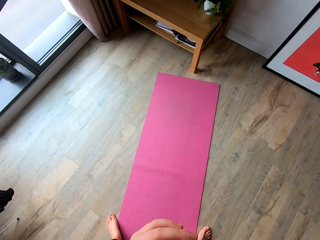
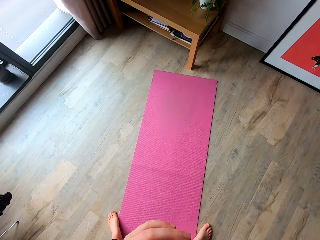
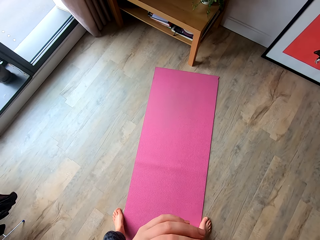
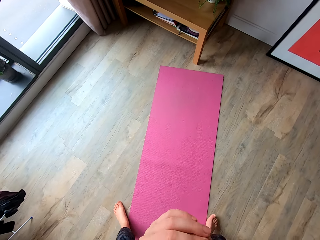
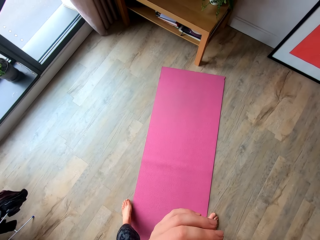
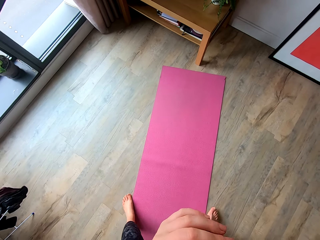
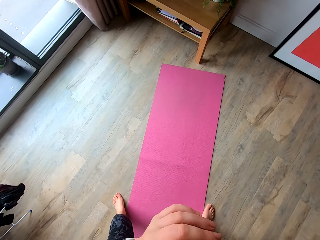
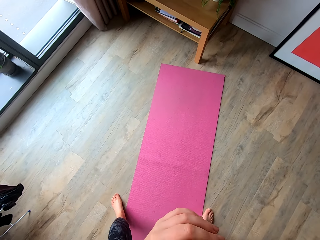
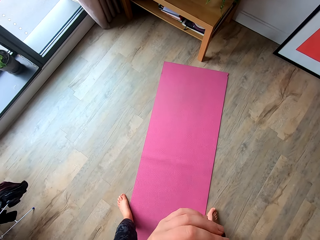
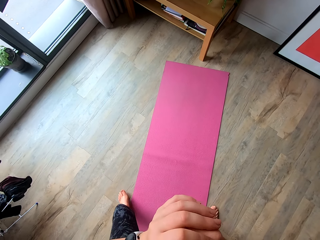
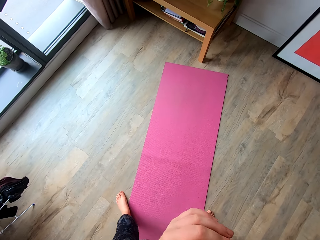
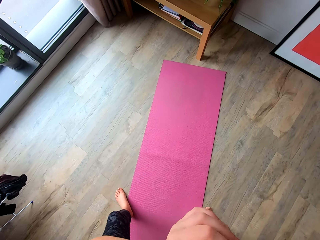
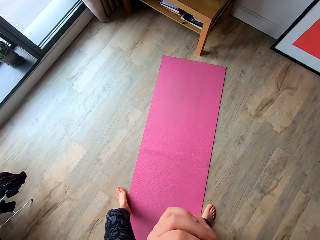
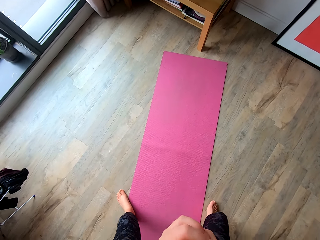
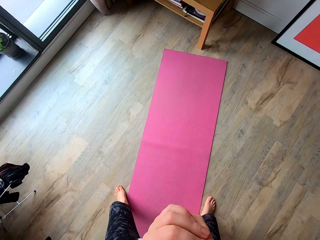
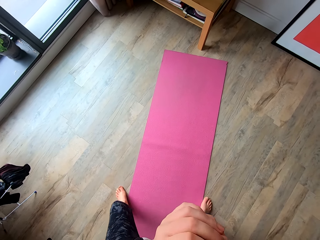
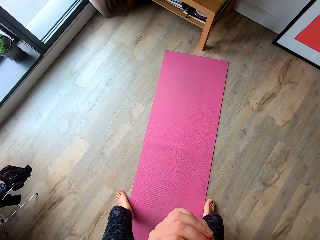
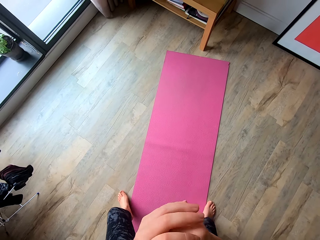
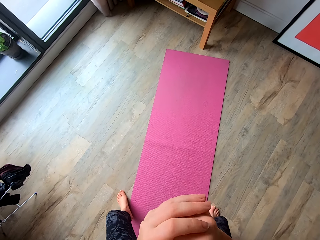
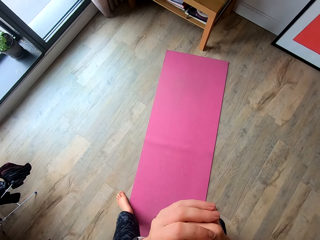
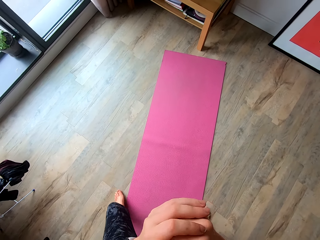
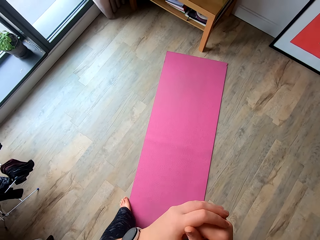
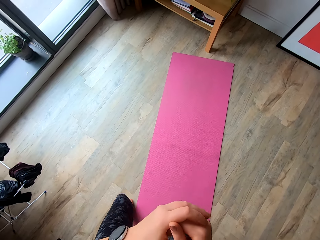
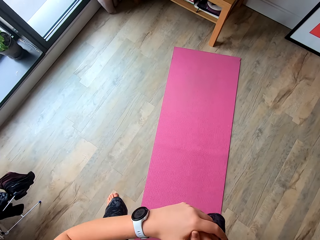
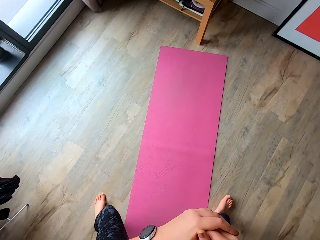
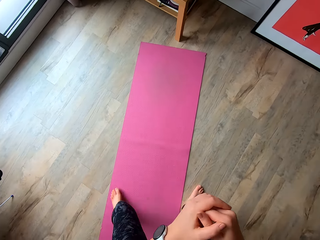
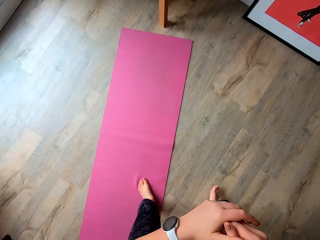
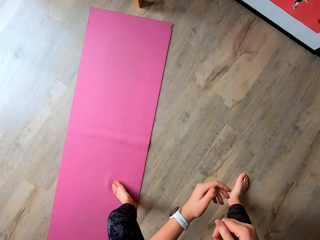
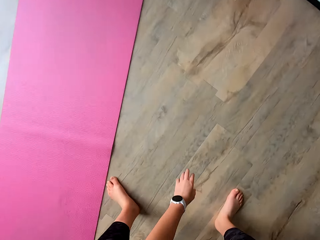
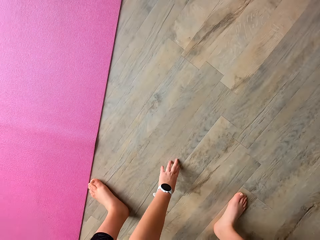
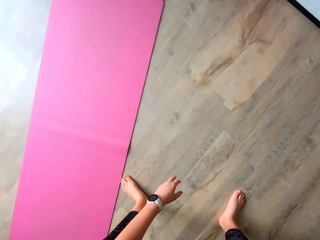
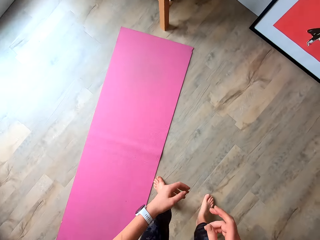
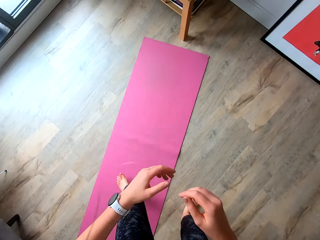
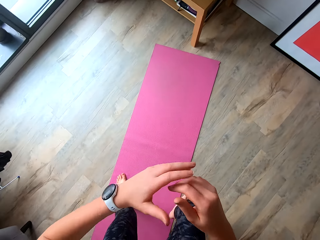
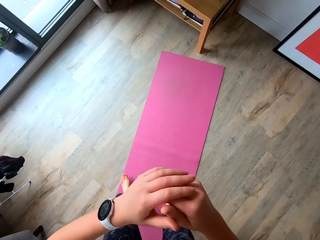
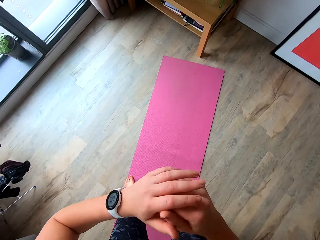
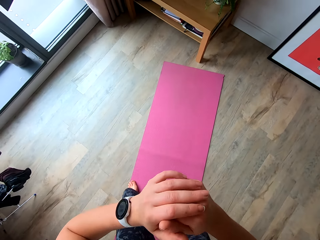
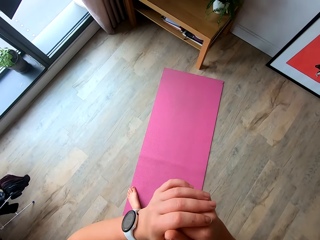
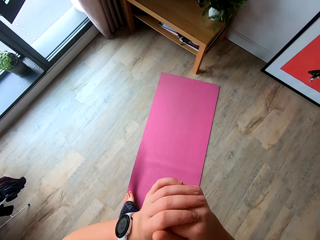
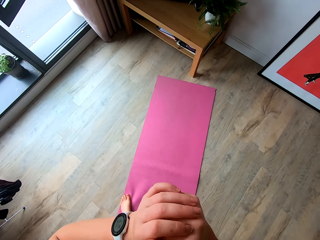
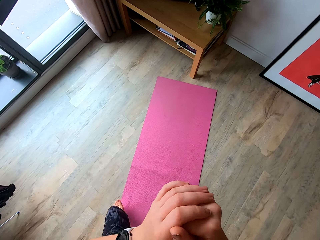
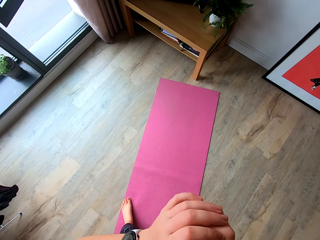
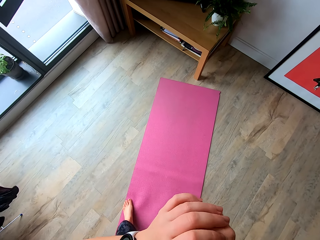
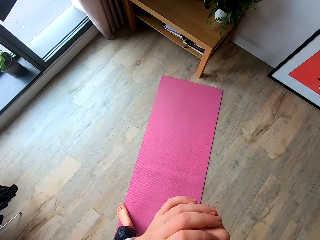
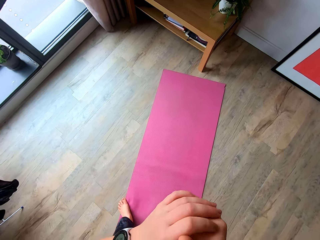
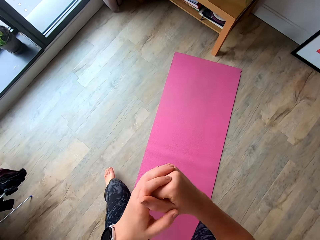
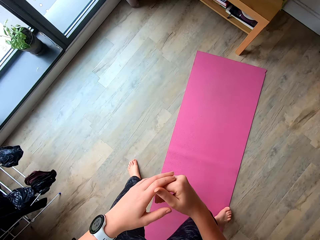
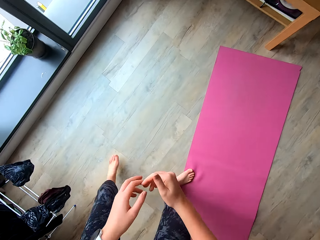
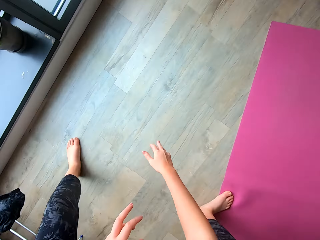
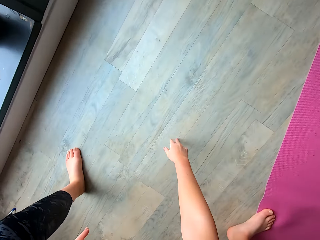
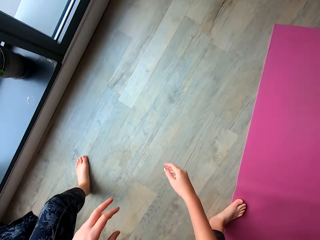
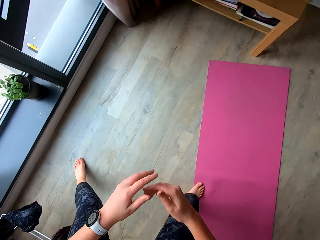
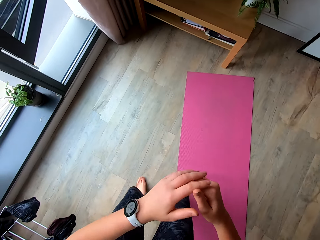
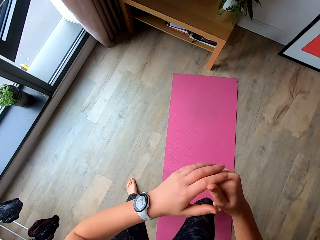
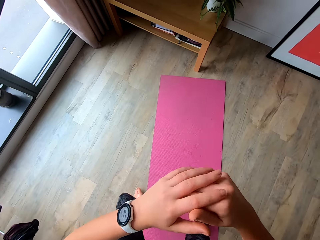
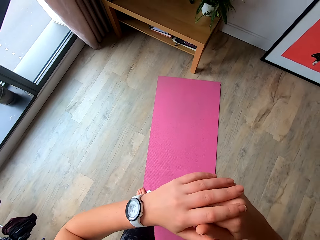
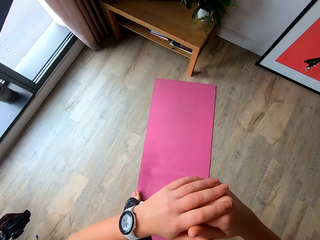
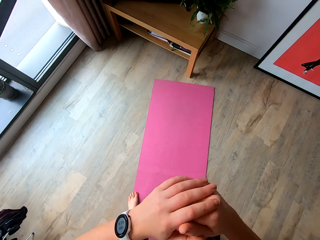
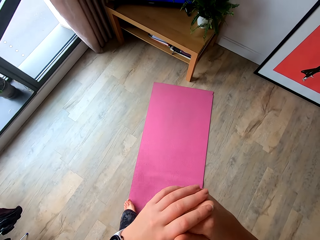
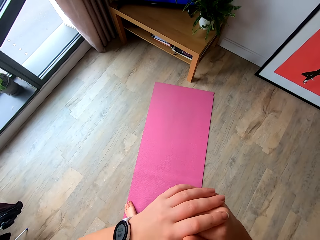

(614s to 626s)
The camera wearer touches the floor.

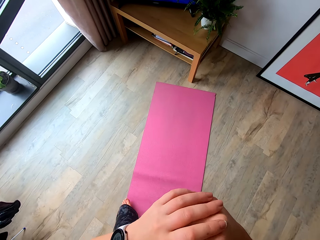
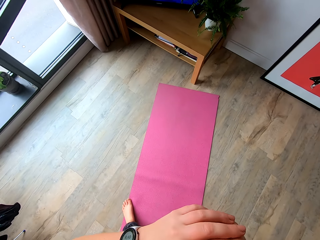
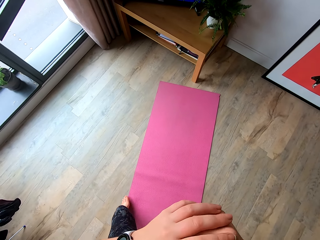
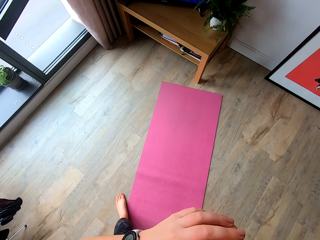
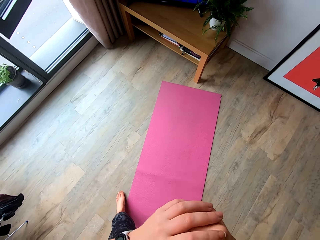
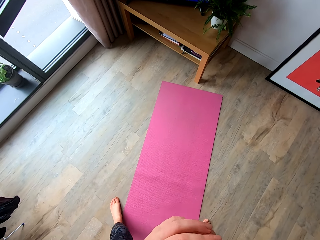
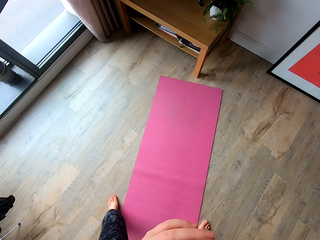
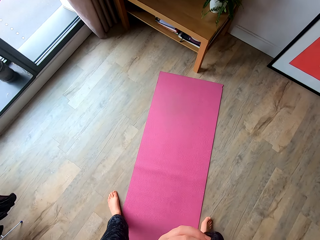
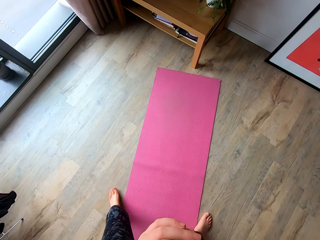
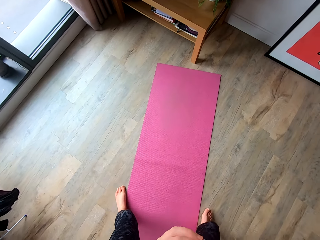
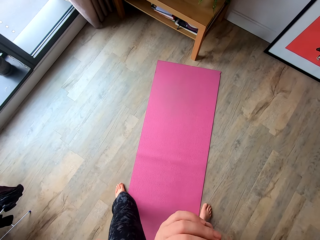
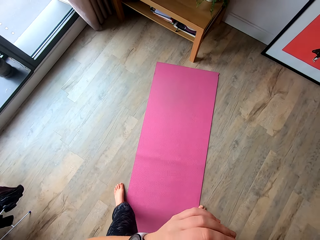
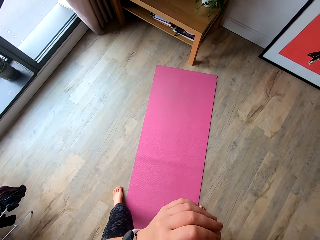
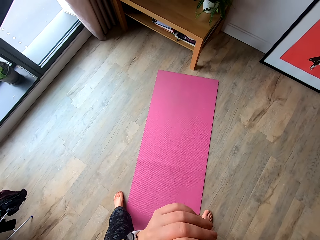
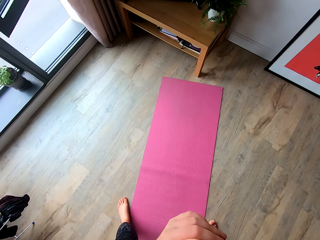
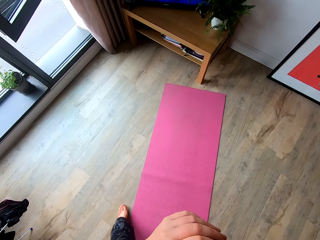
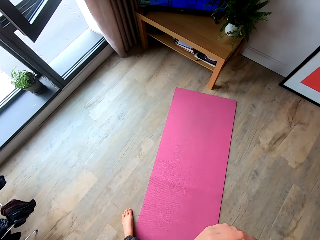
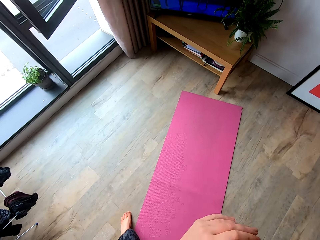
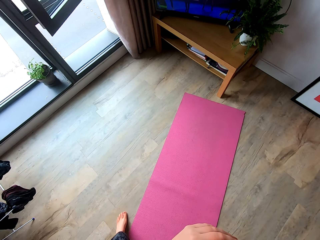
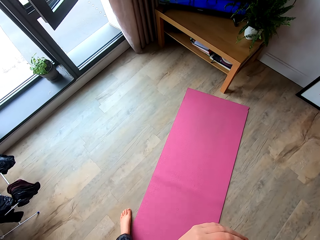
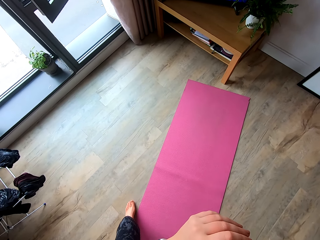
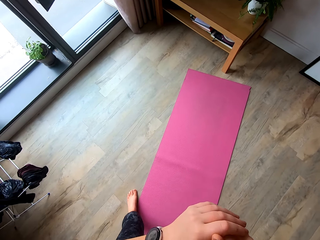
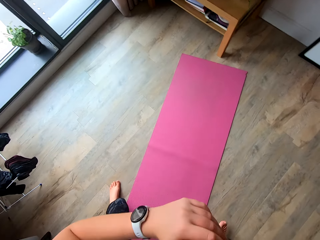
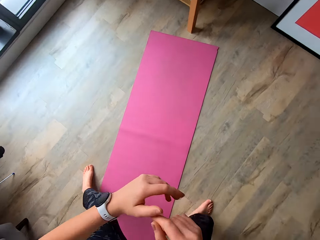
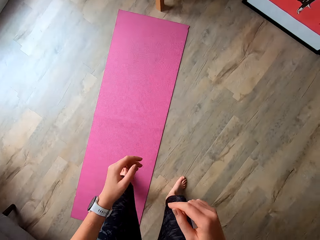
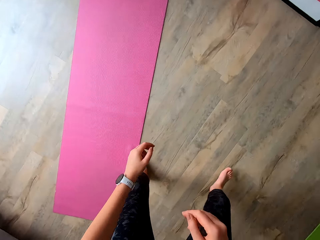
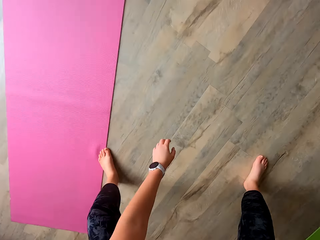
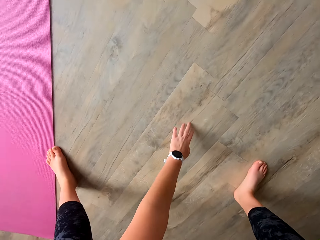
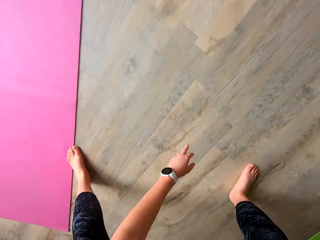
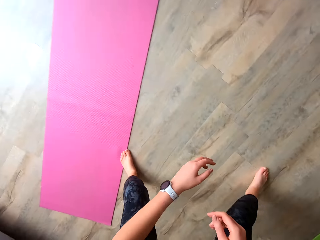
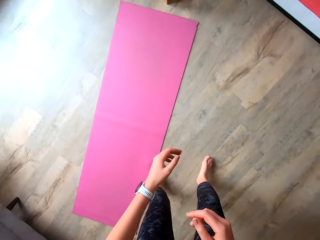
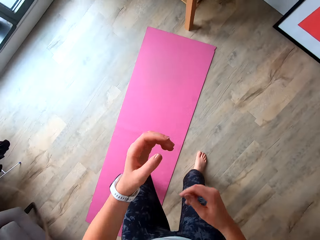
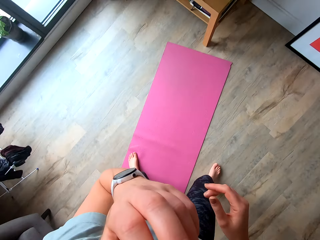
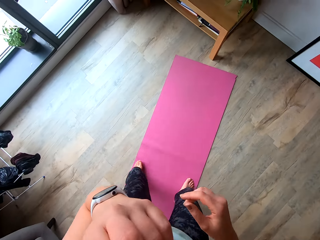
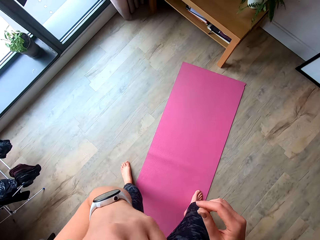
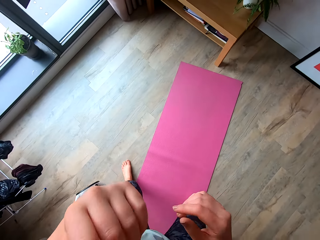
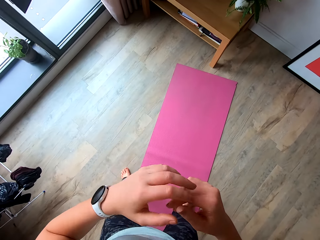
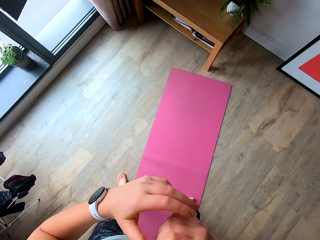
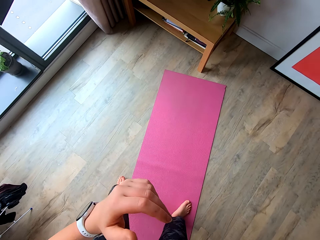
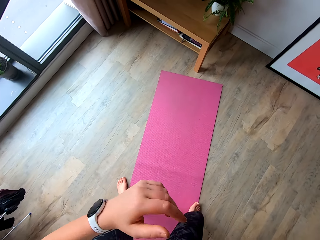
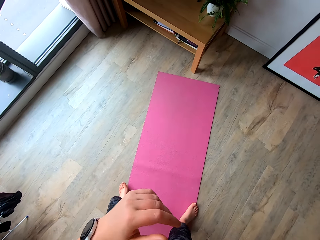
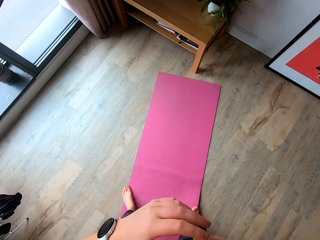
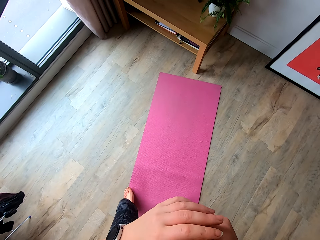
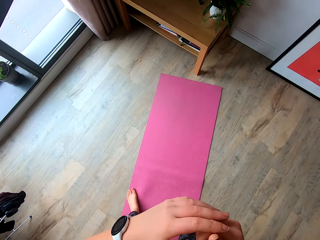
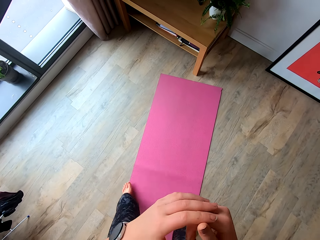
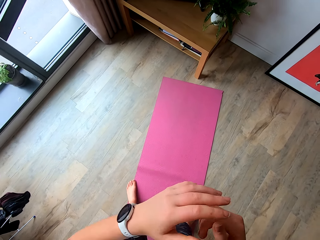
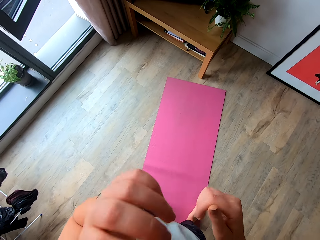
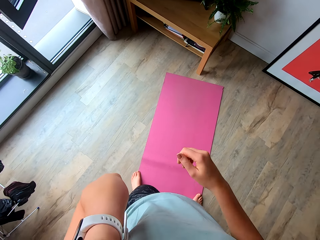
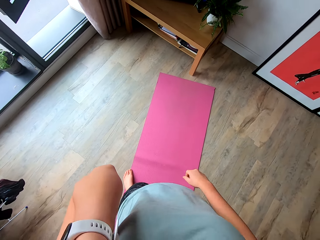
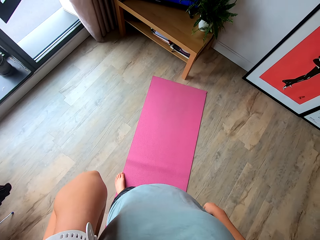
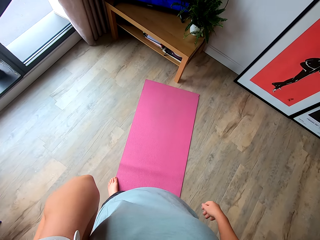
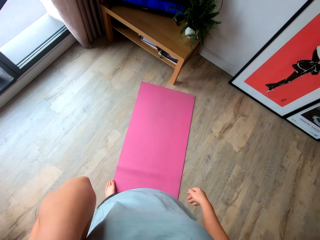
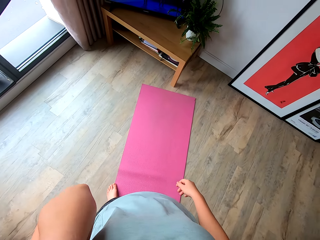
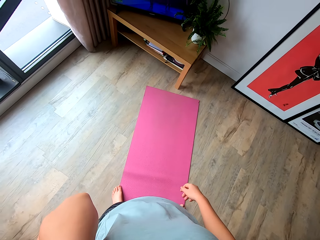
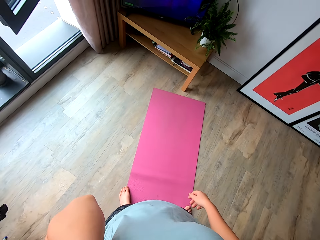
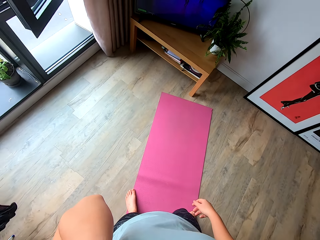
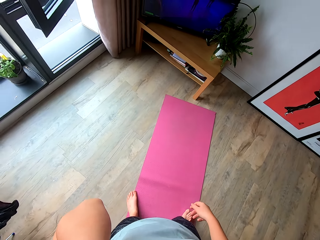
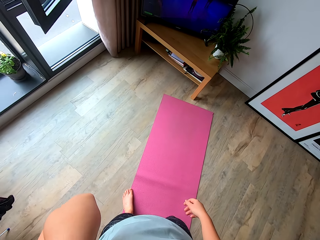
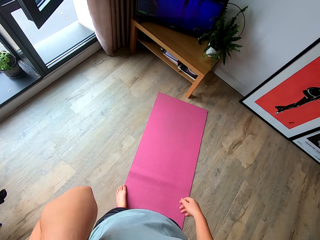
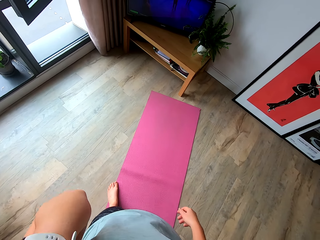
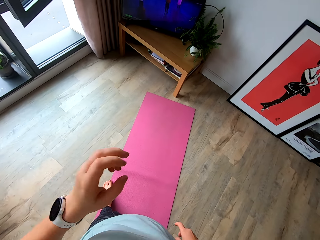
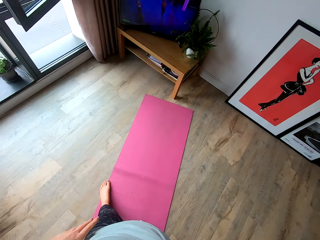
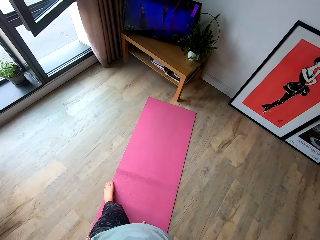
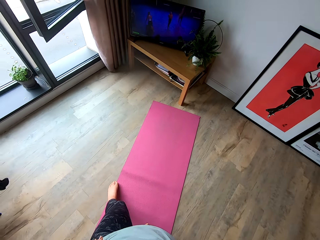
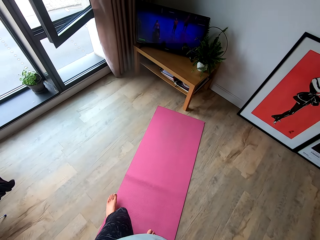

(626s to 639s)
The camera wearer adjusts the camera. She lifts her hands.
